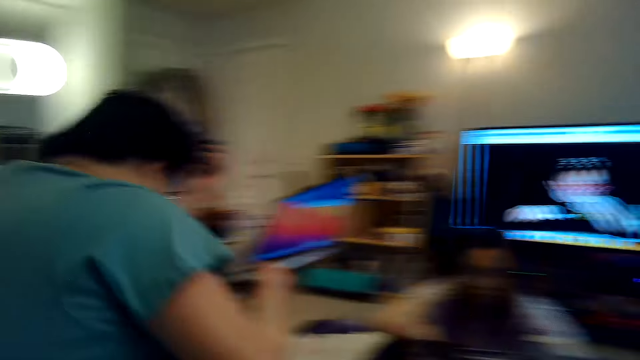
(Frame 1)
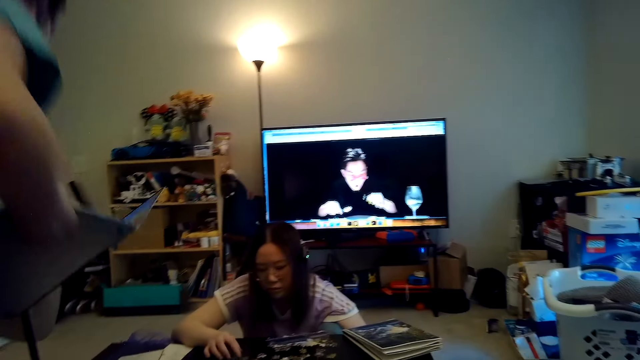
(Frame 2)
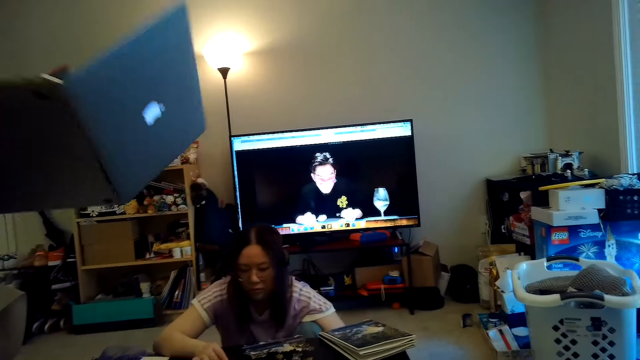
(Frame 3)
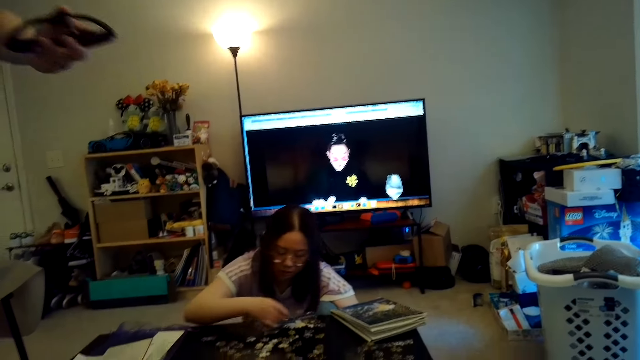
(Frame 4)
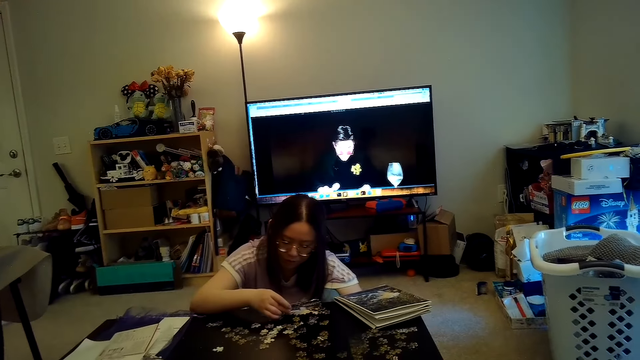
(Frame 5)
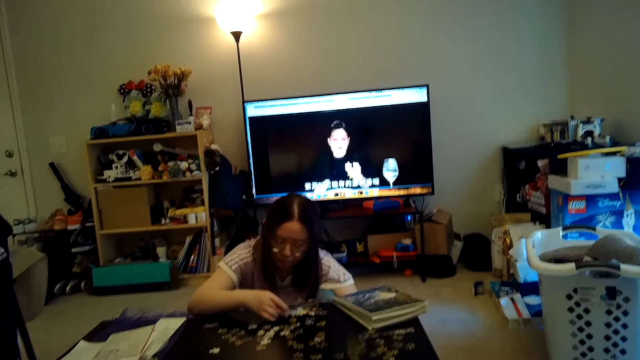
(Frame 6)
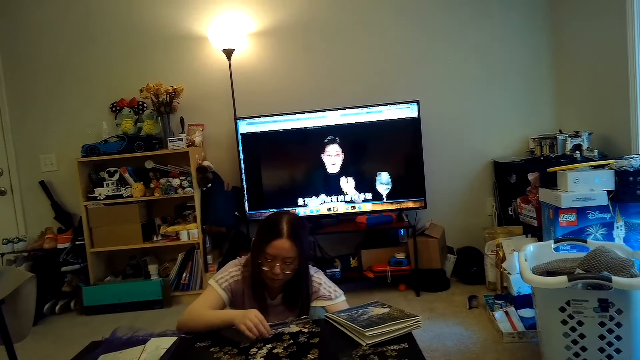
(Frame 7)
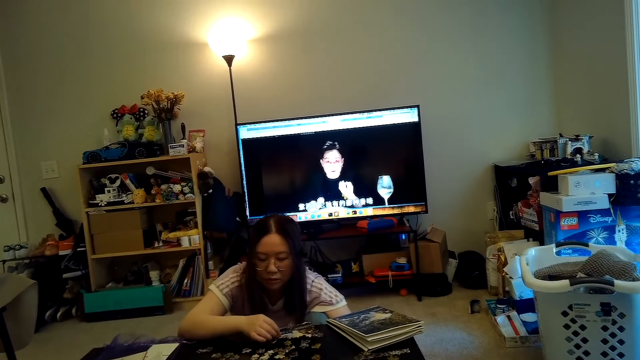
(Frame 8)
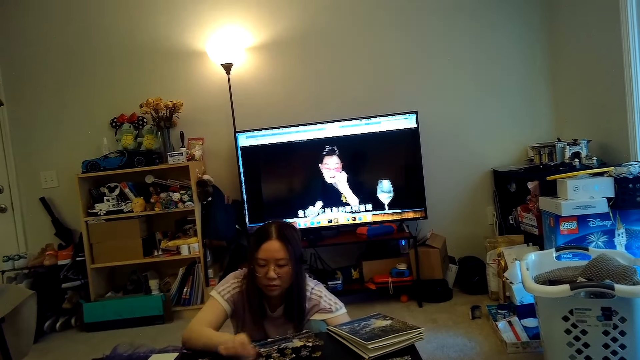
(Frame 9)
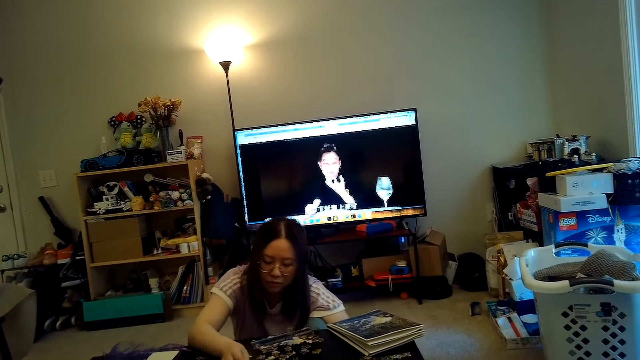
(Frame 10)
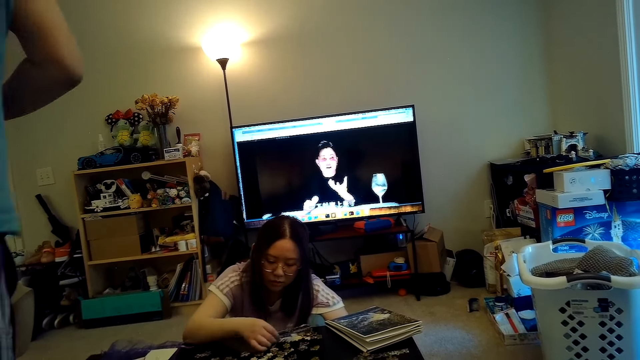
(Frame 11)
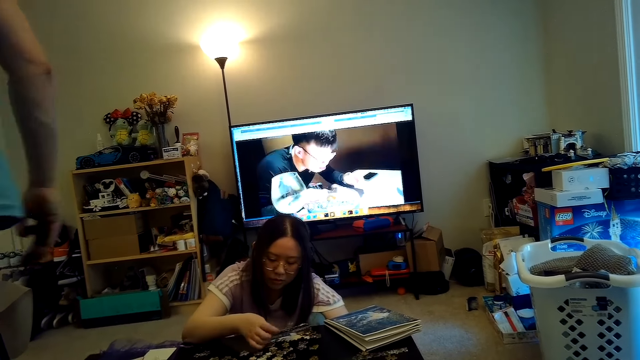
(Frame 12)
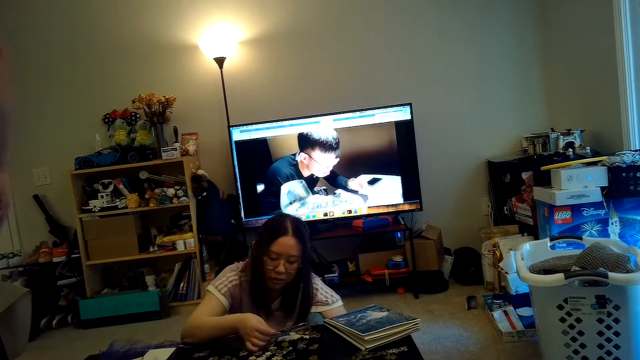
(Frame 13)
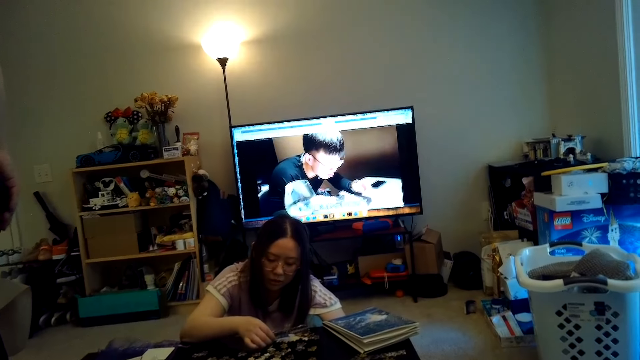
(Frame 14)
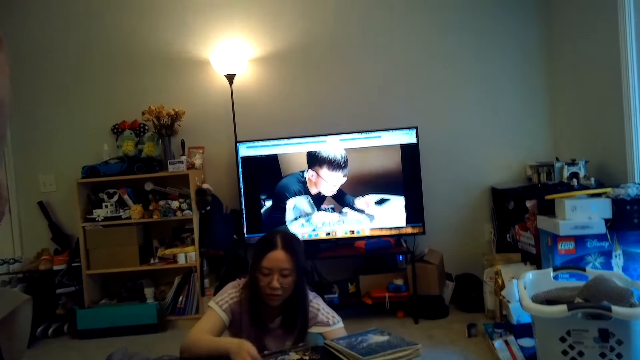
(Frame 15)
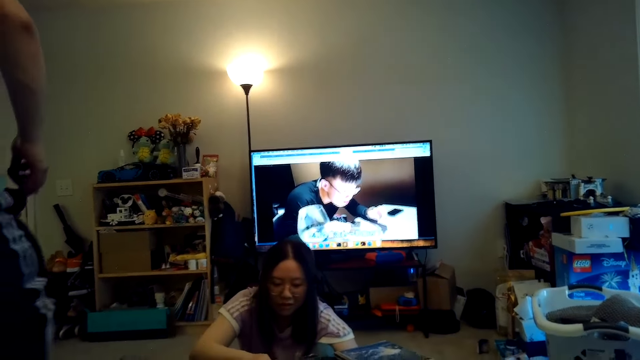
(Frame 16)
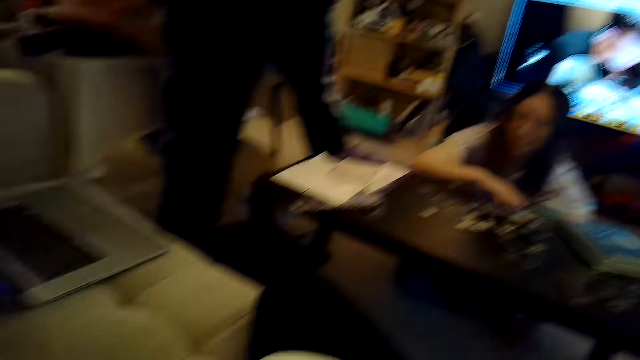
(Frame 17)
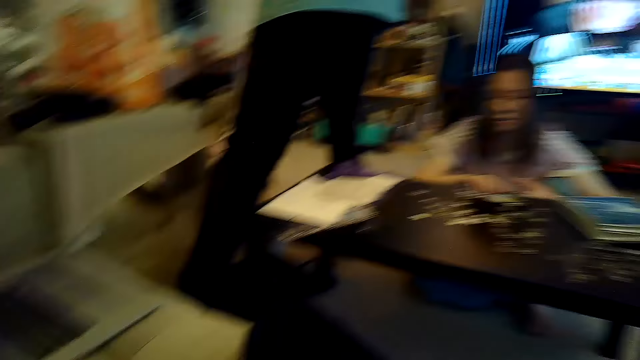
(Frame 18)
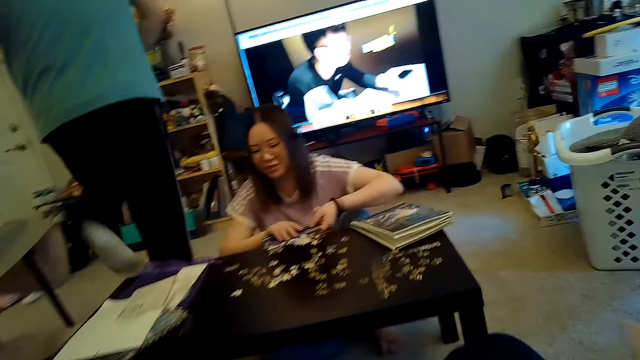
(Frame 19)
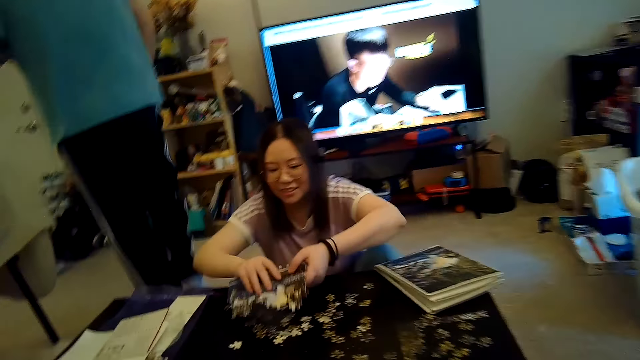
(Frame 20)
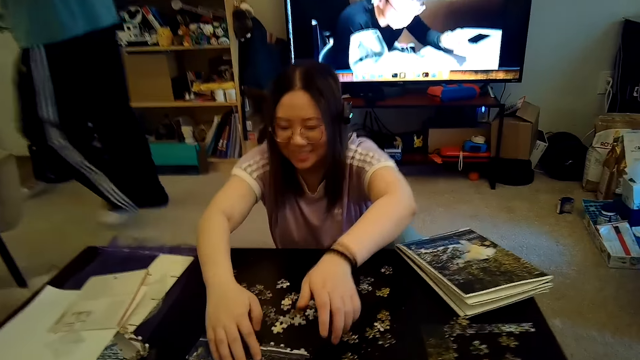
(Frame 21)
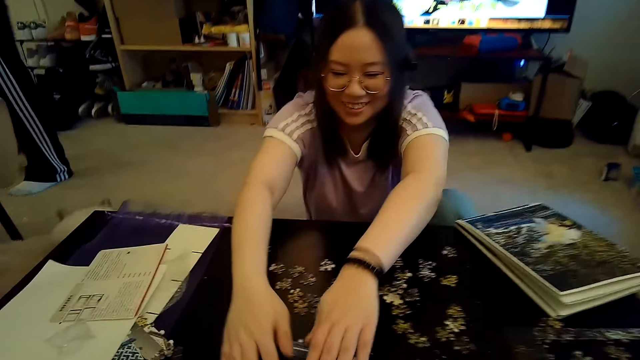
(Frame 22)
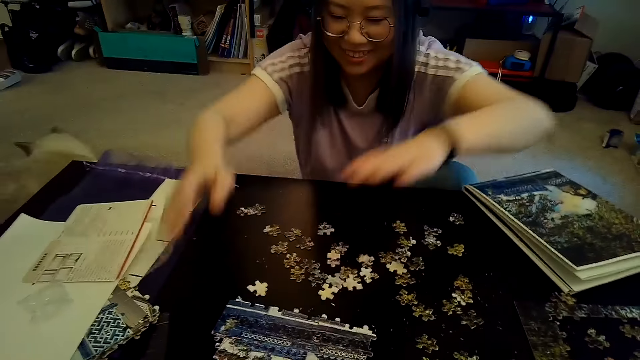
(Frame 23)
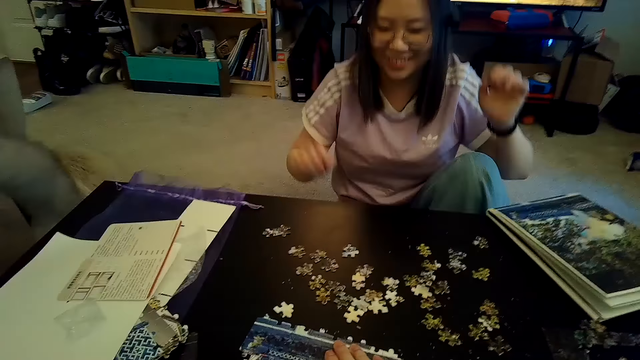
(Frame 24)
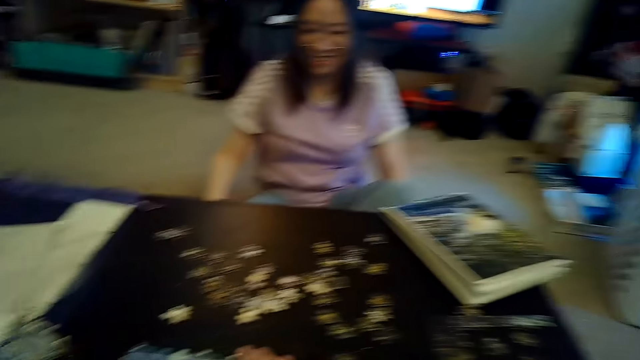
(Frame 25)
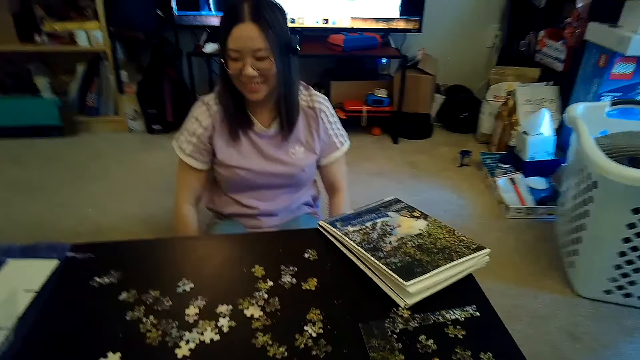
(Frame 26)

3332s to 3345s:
A person holds a laptop with his hand and stands up from the sofa. The person puts the laptop on the sofa and walks away. Another person puts a joint puzzle piece in front of the camera wearer on the table. The camera wearer talks.

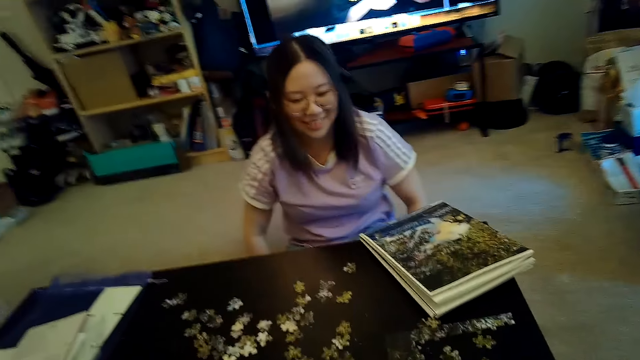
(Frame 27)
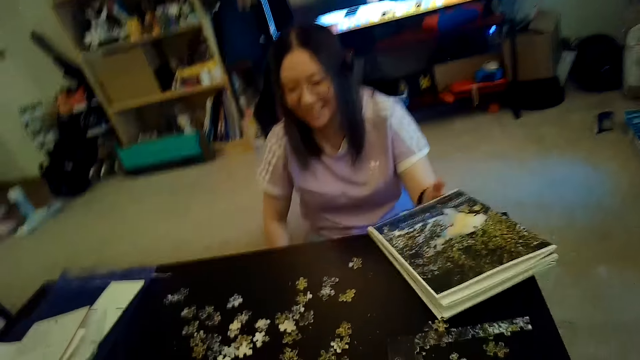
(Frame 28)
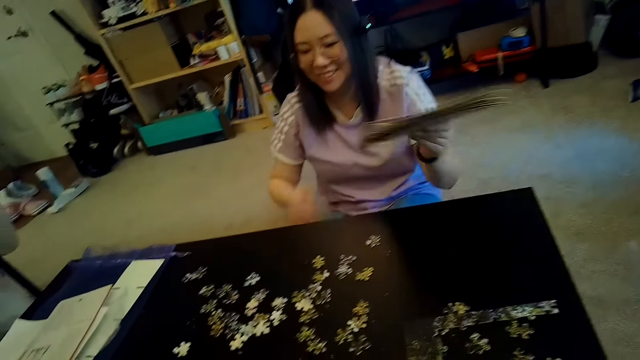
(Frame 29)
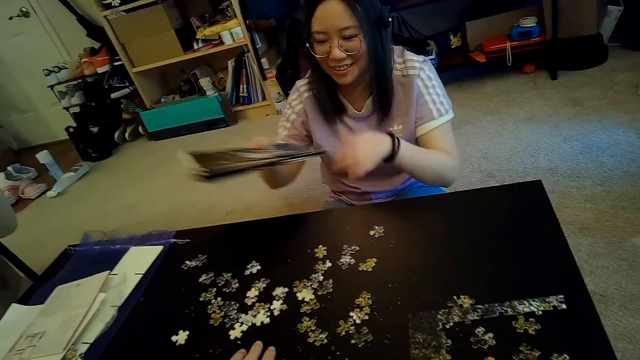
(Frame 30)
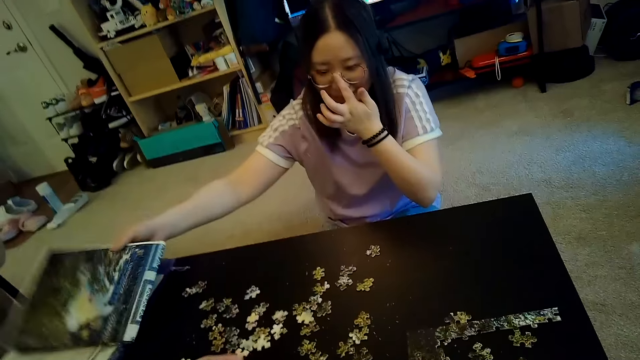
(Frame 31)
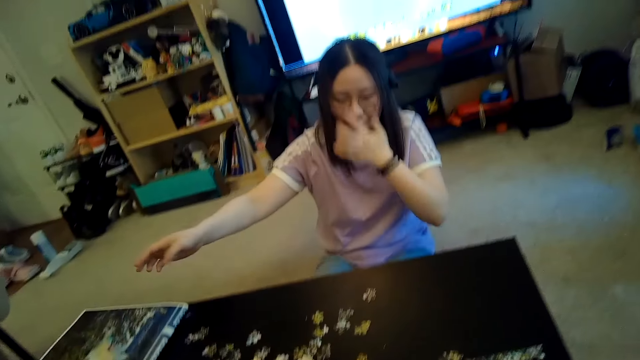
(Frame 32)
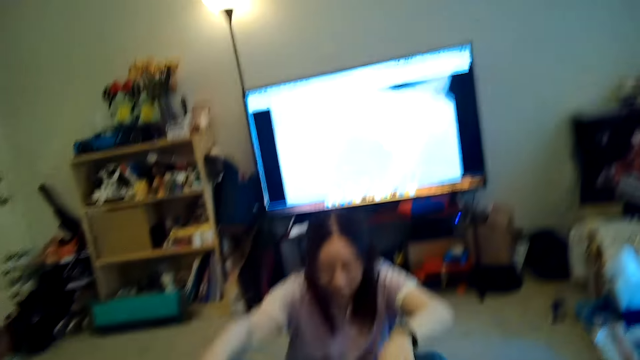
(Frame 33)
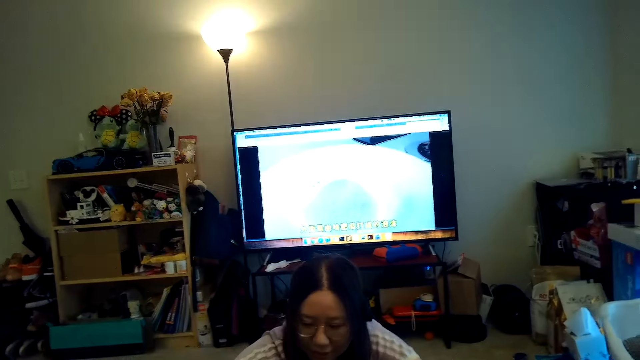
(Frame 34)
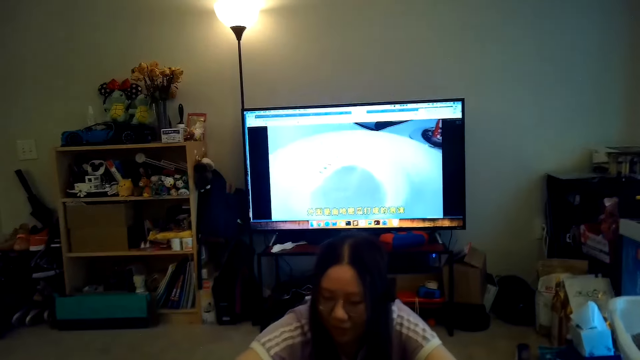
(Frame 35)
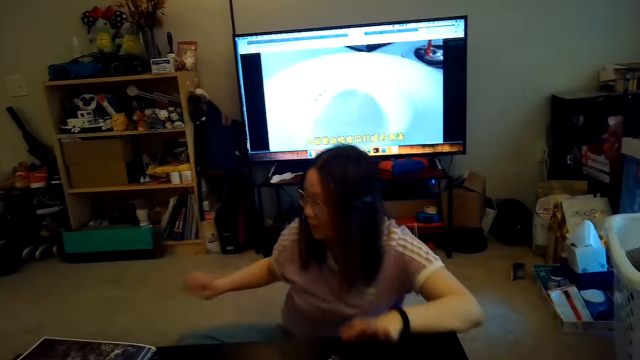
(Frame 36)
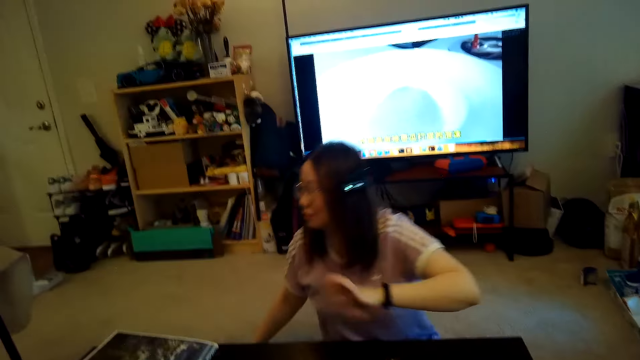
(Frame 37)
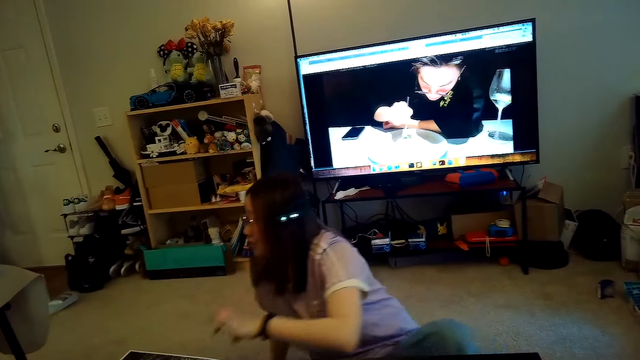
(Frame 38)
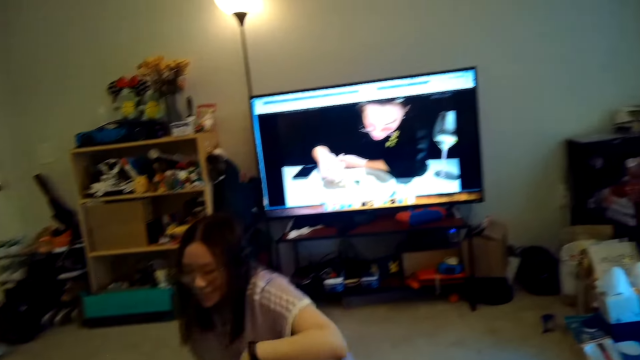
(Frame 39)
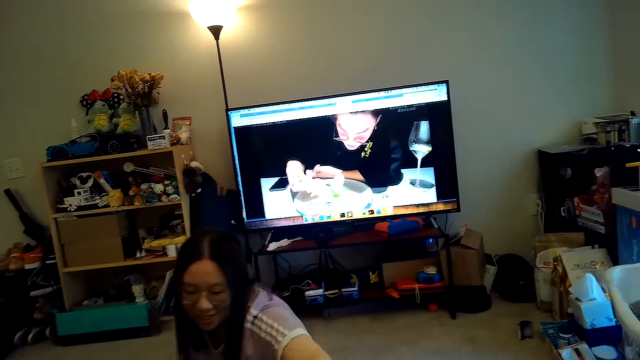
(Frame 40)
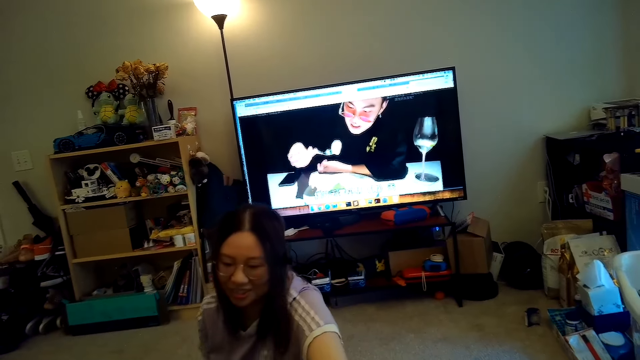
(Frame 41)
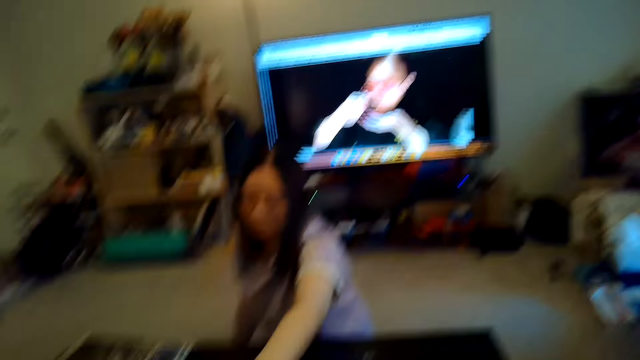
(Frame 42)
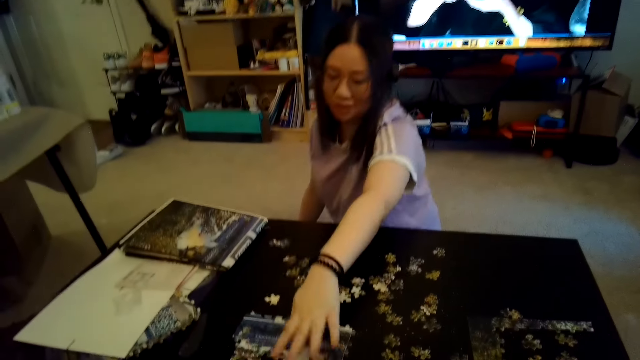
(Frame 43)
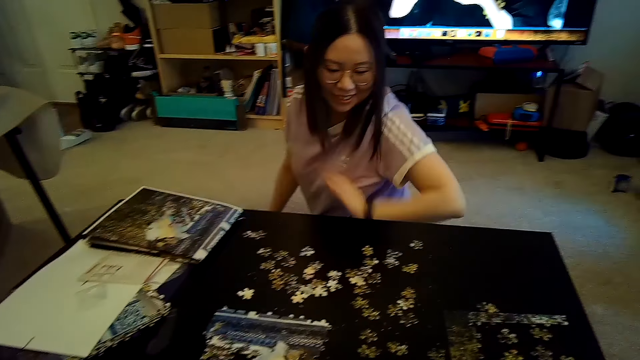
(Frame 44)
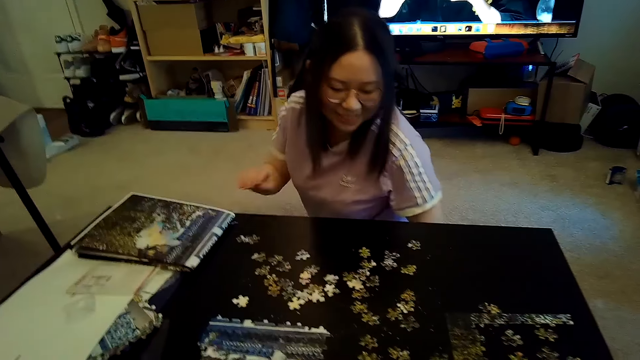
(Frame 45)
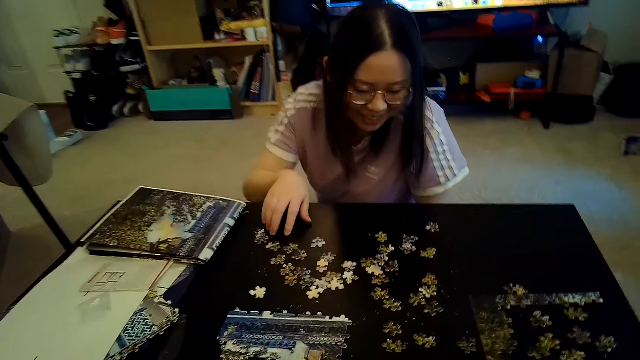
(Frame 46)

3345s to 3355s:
A person picks up a book from the table. The person puts the book on the table. The camera wearer talks. The person talks.
